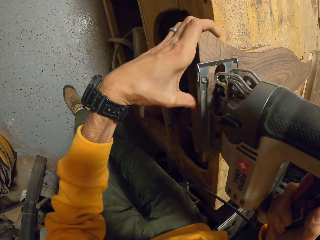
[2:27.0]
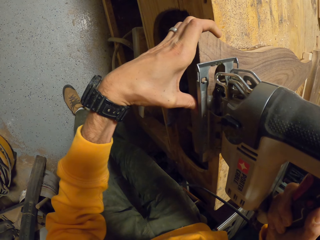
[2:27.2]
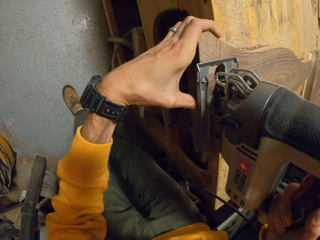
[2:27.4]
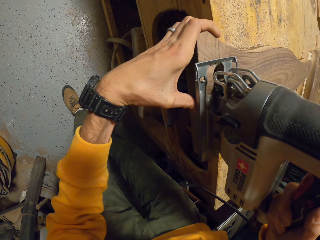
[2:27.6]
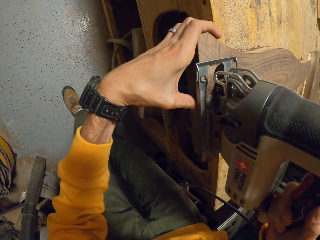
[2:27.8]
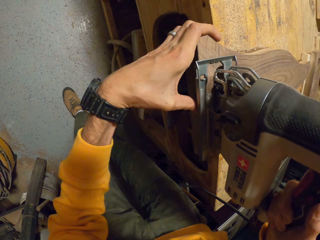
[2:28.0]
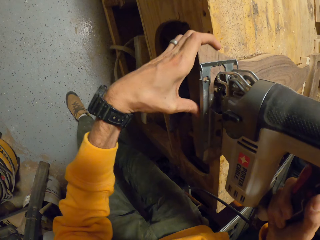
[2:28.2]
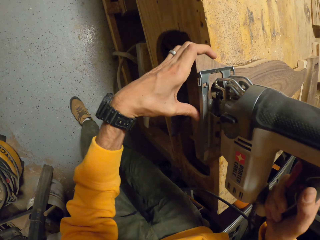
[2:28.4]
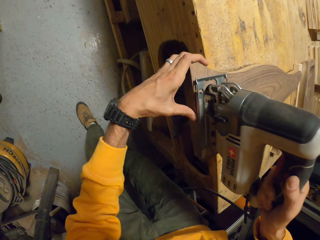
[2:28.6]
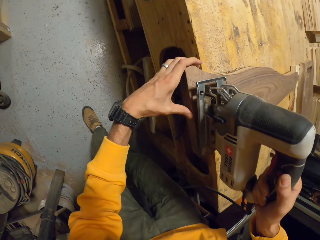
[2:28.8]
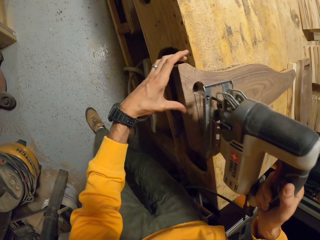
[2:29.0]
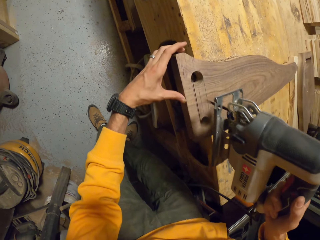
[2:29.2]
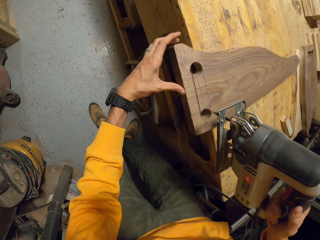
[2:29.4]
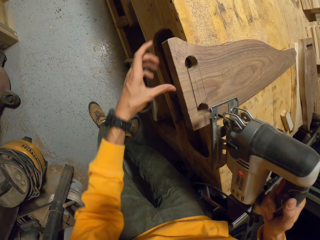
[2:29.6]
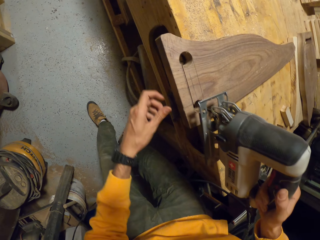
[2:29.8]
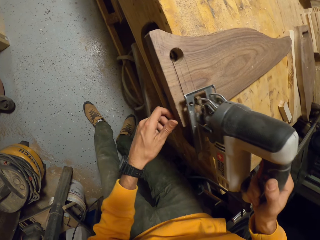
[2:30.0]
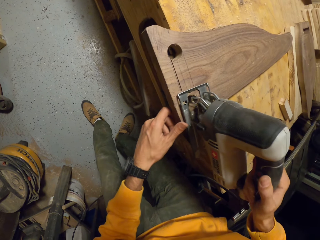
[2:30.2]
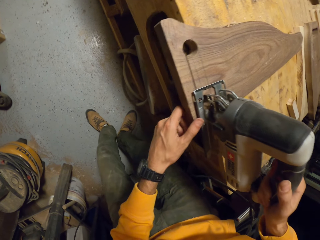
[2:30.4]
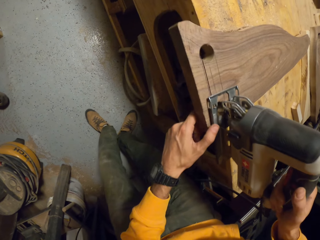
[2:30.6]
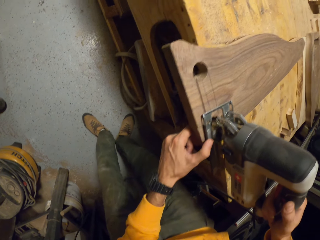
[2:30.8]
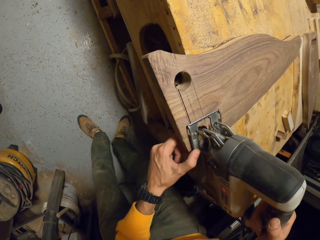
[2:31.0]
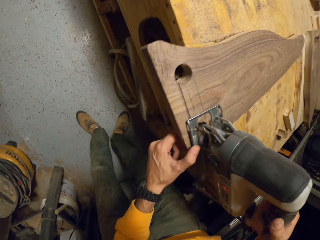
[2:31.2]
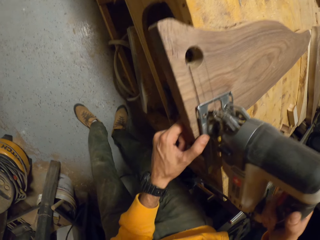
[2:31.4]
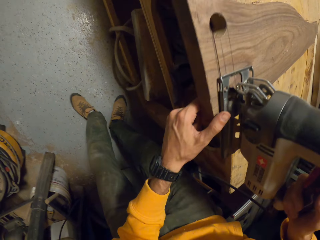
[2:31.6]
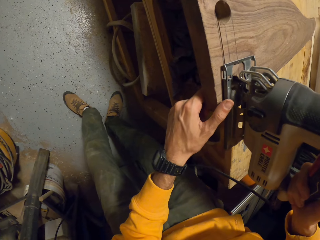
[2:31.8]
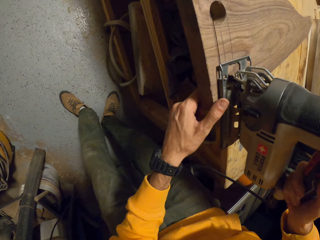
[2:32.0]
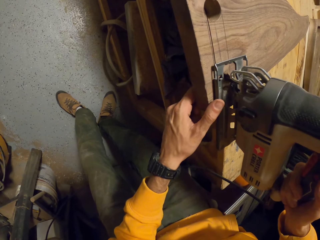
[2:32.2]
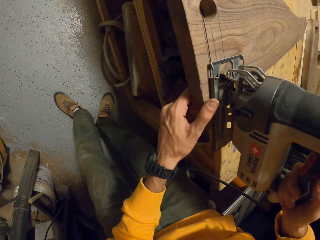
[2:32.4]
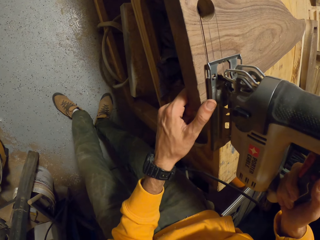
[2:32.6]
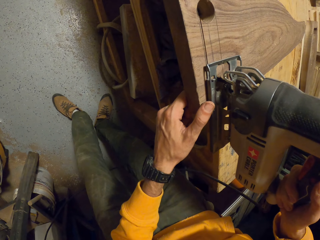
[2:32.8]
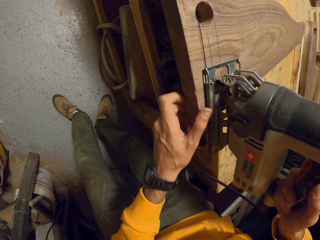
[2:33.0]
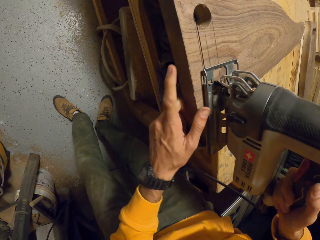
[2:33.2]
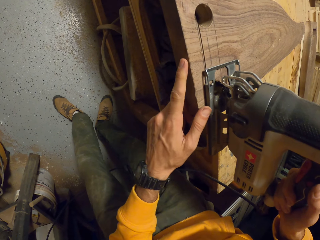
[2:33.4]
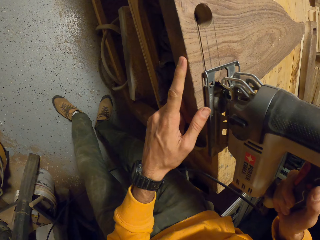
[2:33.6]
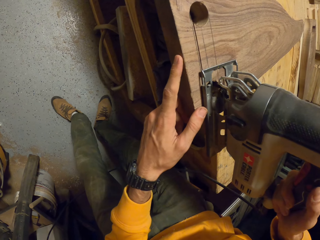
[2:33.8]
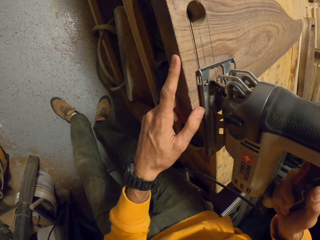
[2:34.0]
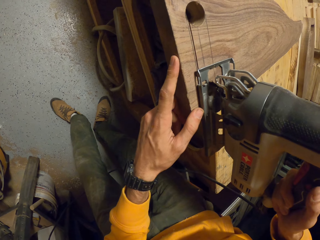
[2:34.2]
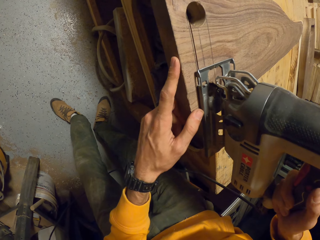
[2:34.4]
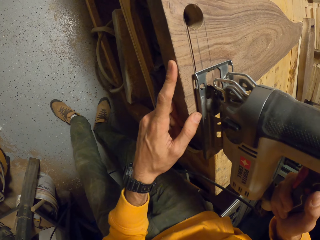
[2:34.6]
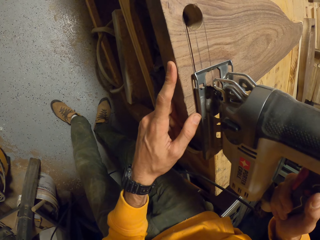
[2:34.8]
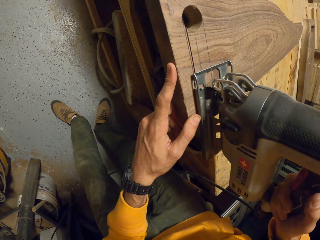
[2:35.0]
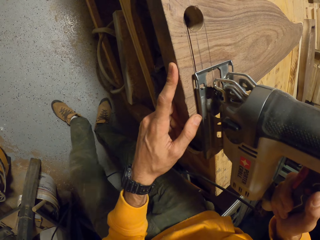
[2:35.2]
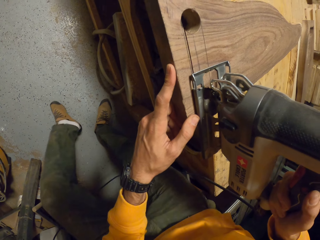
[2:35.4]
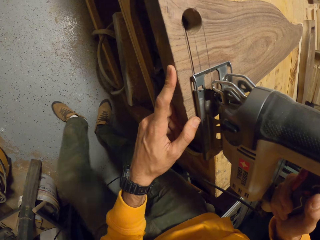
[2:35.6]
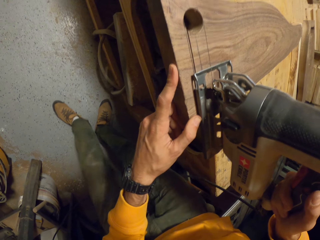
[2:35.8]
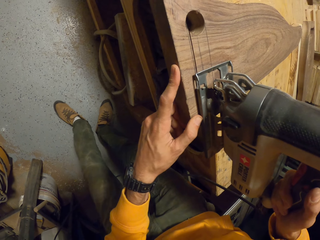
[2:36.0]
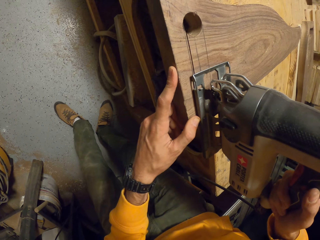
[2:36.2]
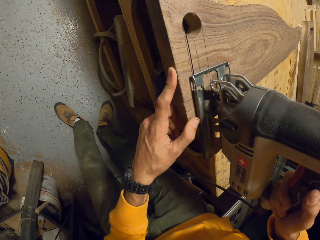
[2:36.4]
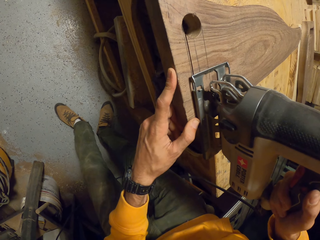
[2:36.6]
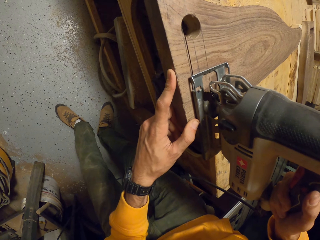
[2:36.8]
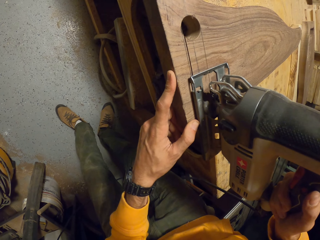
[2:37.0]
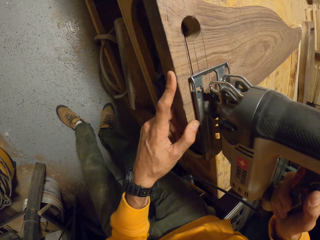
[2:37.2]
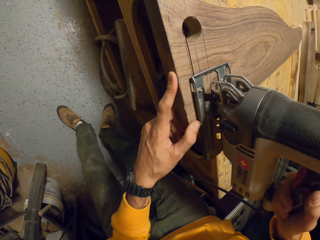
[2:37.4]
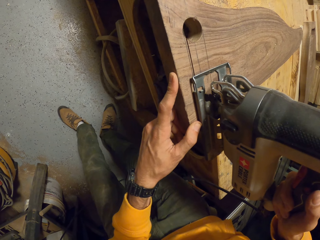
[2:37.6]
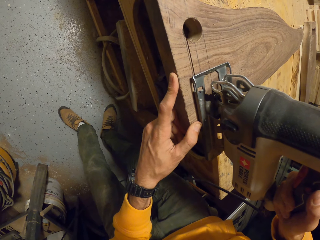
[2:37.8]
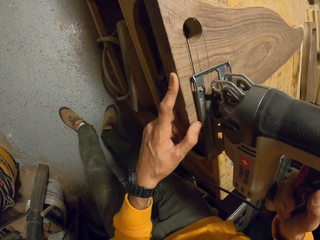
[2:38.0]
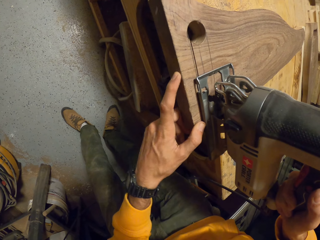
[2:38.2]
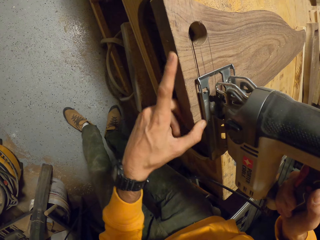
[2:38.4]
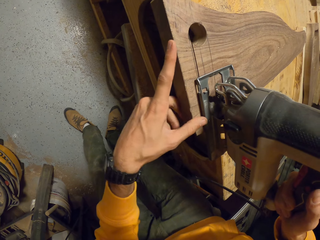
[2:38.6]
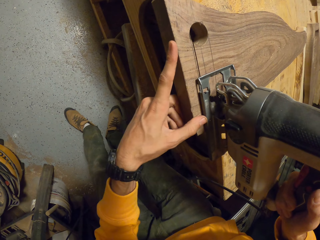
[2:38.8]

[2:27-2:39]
The camera wearer adjusts the portable electric saw on the second woodwork. He cuts the woodwork with the portable electric saw in his right hand.

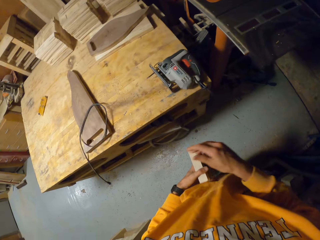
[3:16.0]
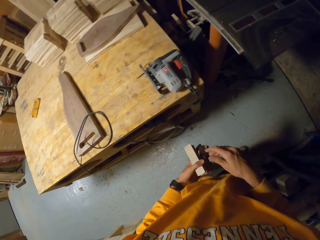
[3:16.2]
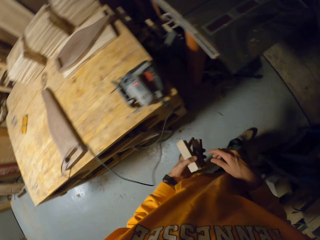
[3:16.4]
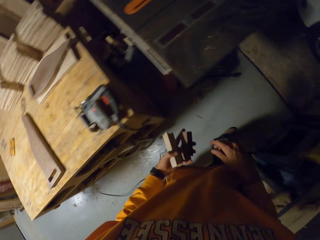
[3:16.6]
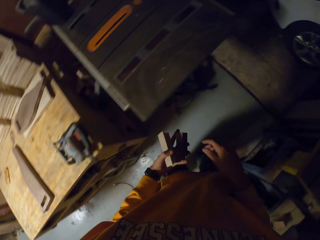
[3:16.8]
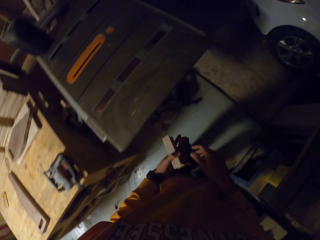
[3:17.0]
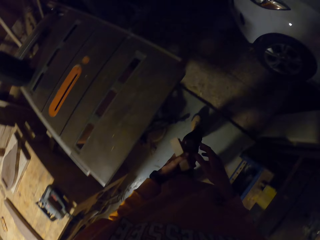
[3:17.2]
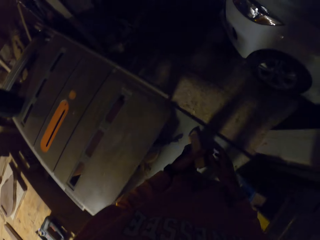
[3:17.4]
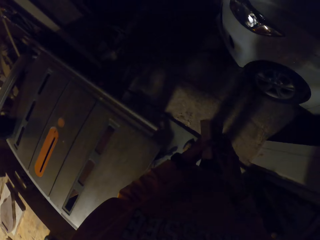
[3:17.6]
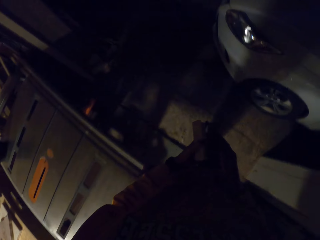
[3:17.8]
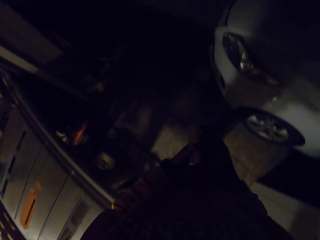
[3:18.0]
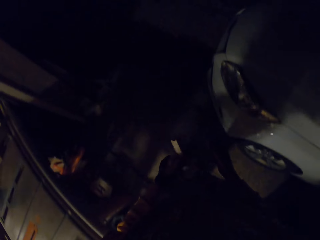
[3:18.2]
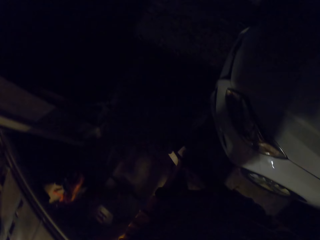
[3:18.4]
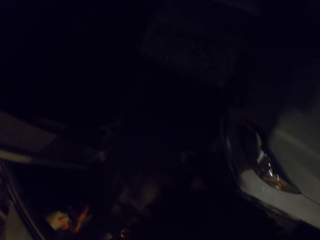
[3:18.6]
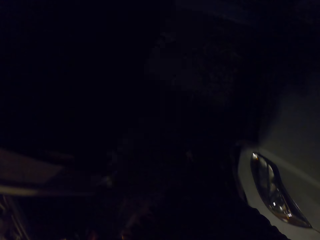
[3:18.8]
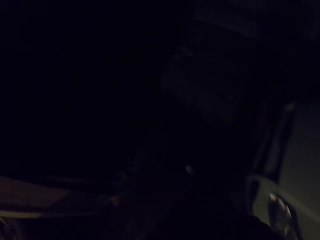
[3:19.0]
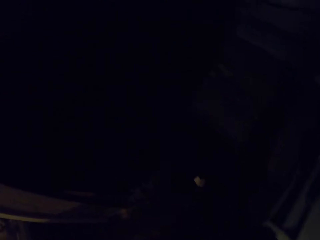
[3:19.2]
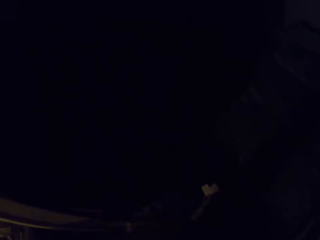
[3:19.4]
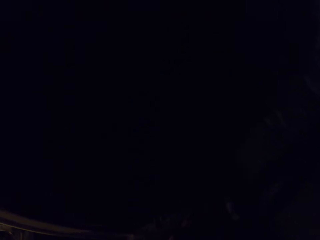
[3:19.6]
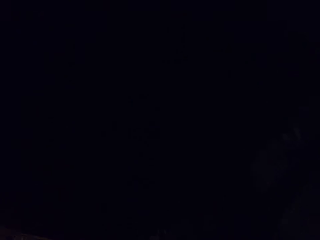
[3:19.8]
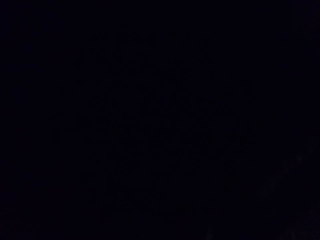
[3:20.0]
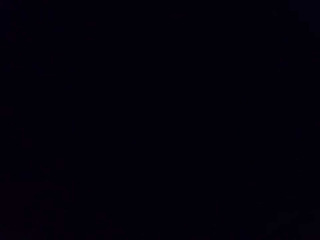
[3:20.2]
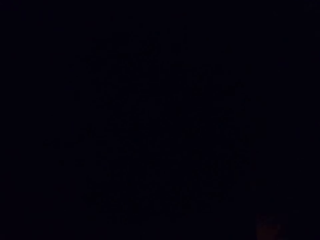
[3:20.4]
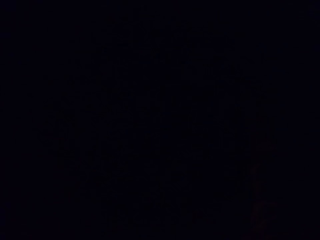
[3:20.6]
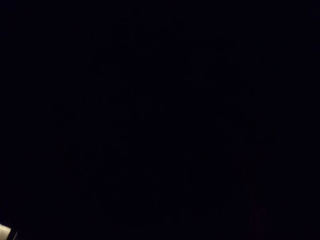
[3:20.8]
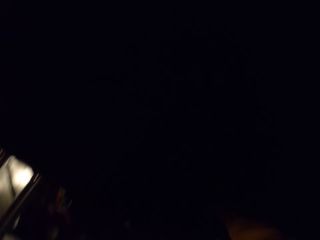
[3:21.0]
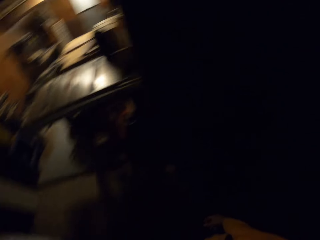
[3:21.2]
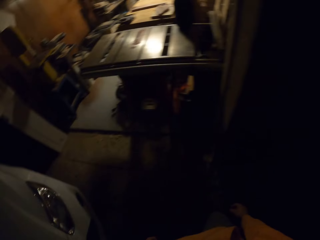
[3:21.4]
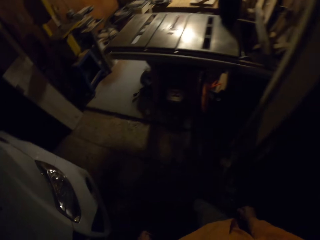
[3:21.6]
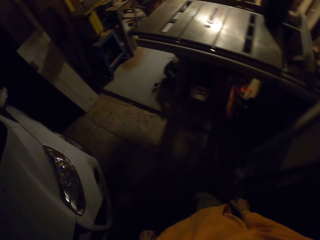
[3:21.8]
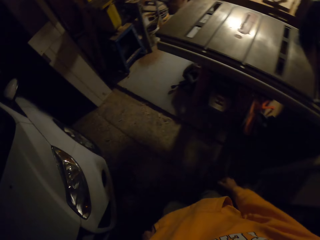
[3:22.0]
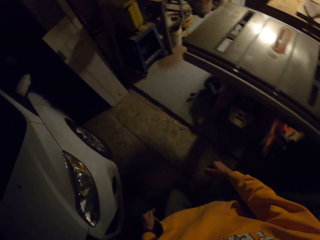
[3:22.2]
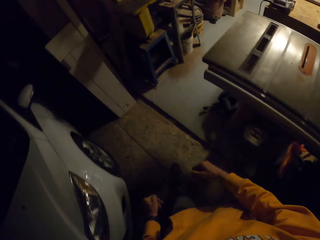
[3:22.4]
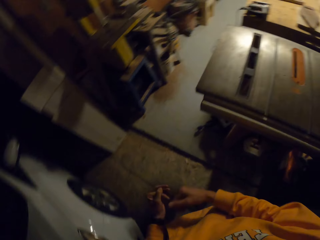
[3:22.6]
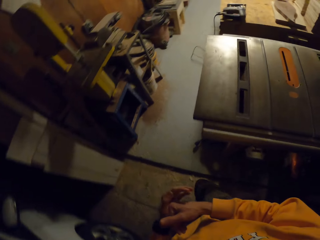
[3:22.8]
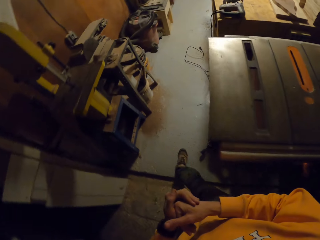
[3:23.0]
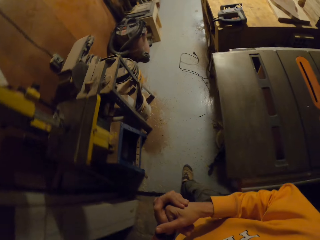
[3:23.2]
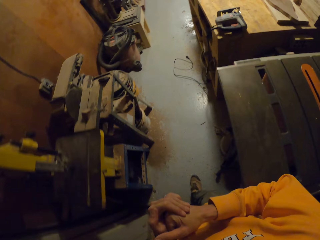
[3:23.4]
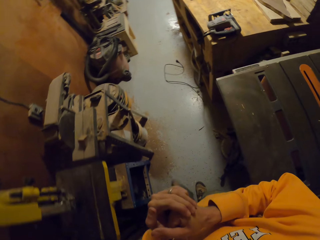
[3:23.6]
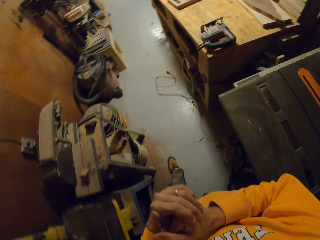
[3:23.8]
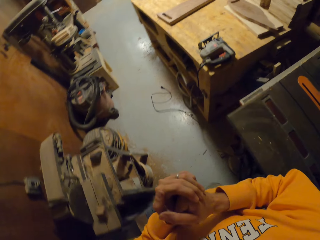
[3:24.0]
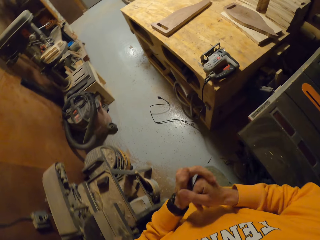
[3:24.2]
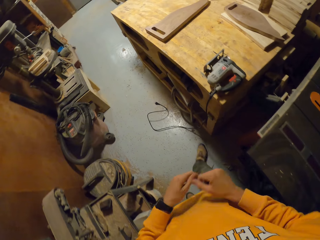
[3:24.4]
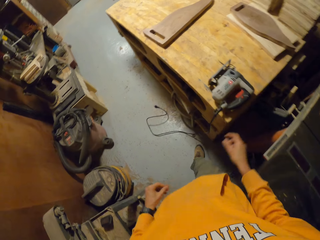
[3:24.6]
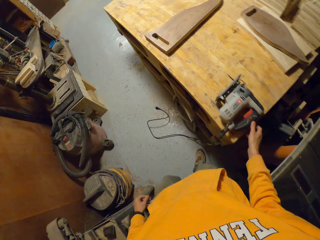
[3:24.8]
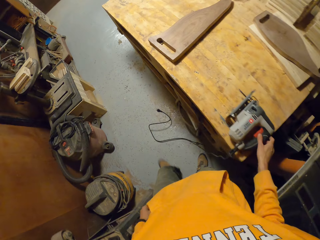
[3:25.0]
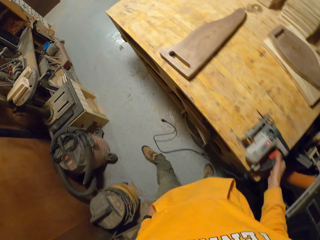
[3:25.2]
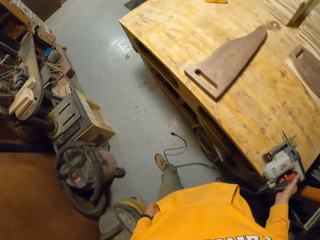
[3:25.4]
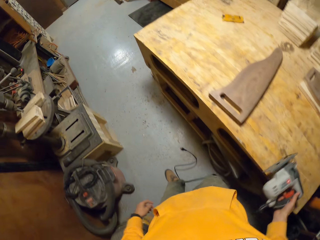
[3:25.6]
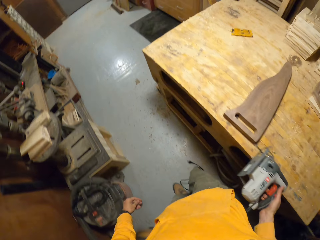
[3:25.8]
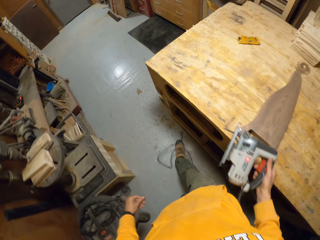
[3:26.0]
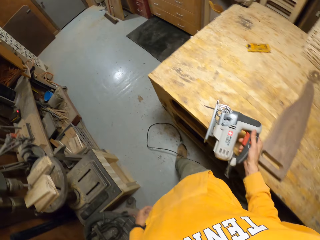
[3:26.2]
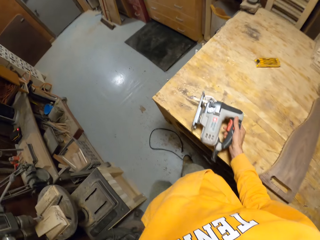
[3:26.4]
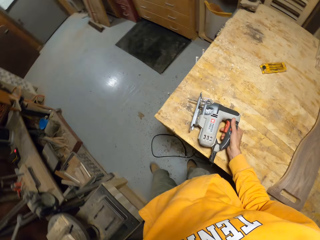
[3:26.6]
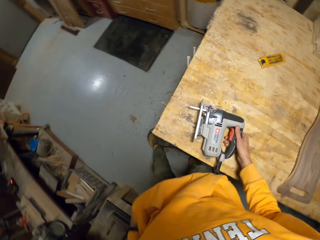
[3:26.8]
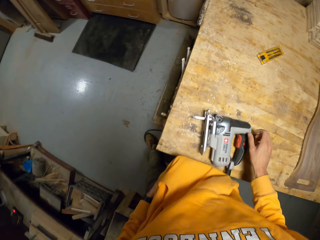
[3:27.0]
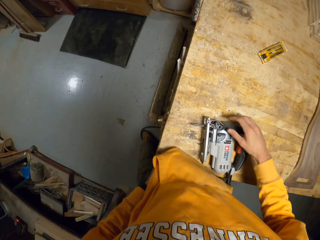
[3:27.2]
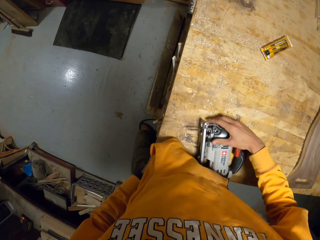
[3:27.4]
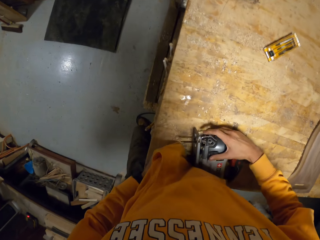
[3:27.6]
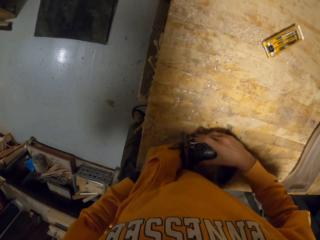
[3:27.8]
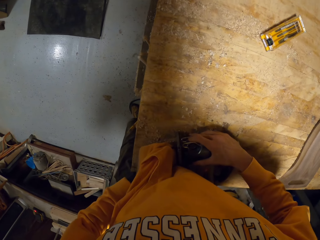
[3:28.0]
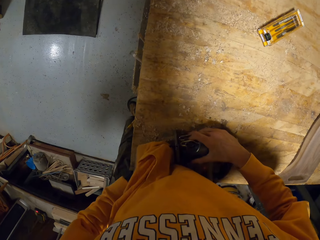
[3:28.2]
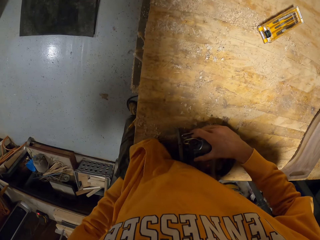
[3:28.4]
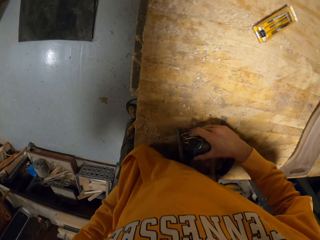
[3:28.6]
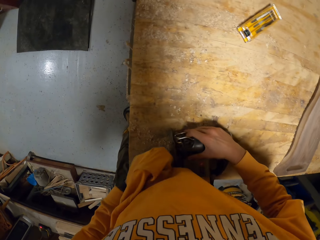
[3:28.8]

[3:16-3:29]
The camera wearer walks around the workshop. He holds the pieces of wood with his hands. He transfers the portable electric saw on the table with his right hand. He holds the portable electric saw with his right hand. He removes a blade of the portable electric saw with his left hand.
